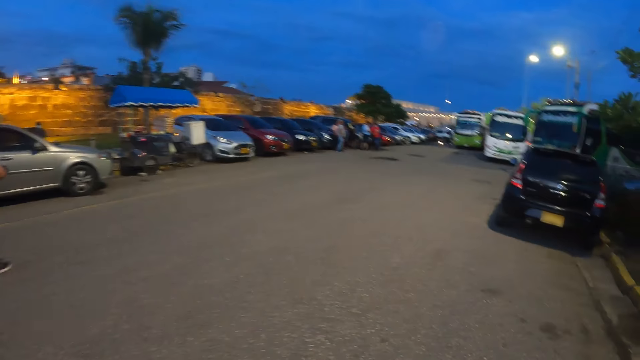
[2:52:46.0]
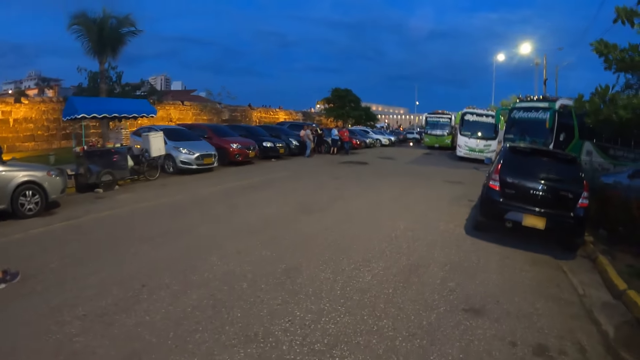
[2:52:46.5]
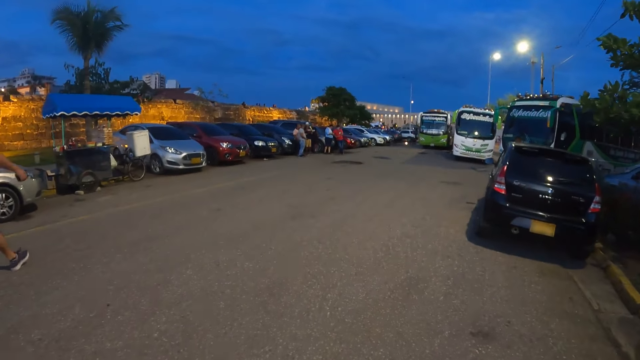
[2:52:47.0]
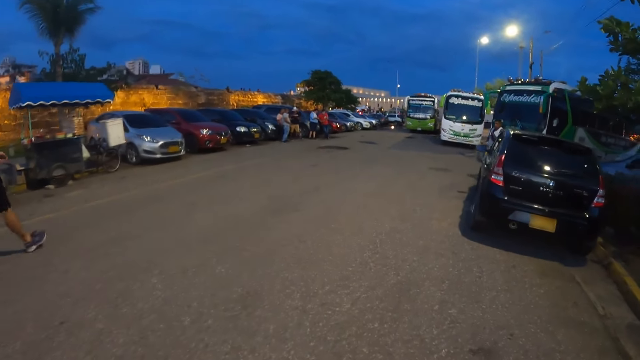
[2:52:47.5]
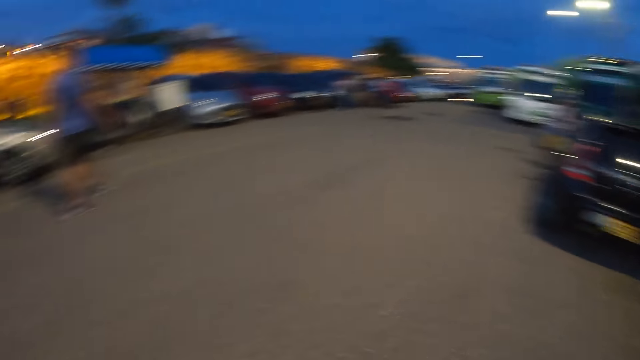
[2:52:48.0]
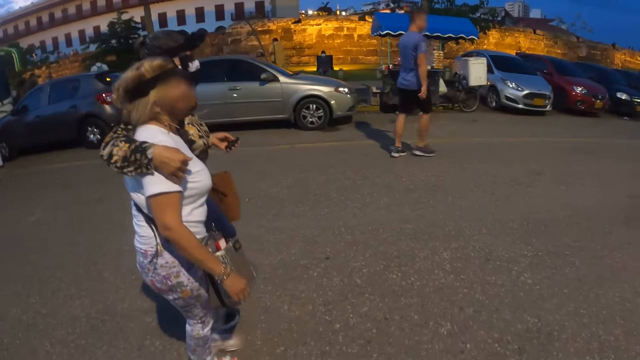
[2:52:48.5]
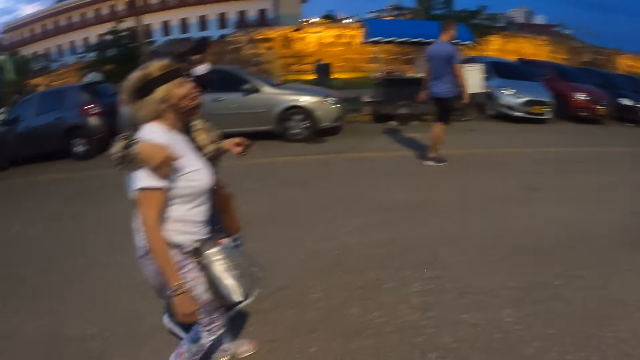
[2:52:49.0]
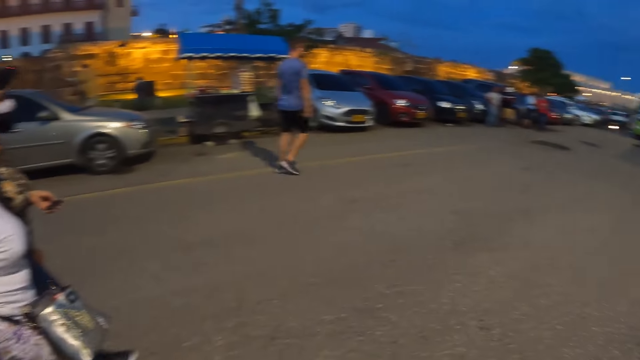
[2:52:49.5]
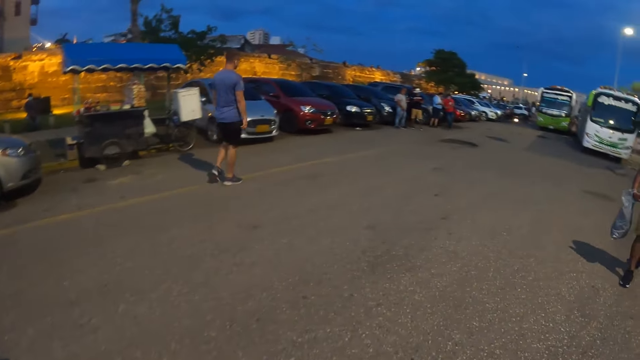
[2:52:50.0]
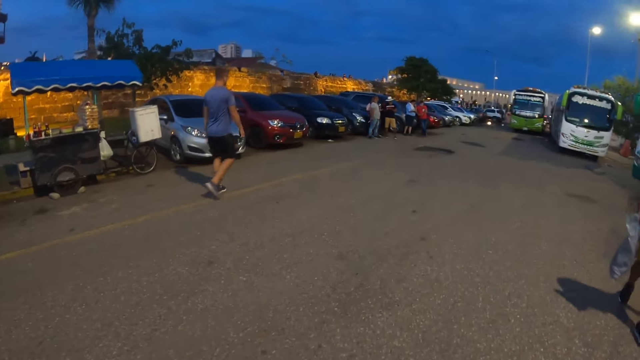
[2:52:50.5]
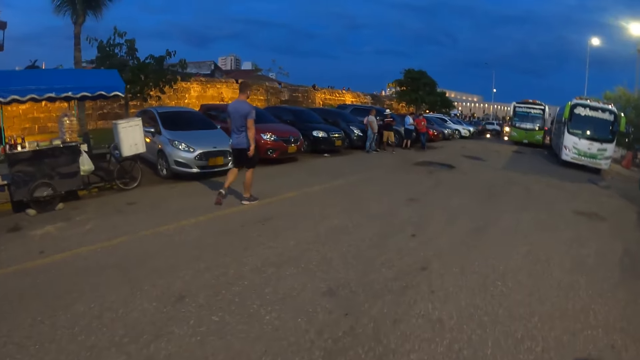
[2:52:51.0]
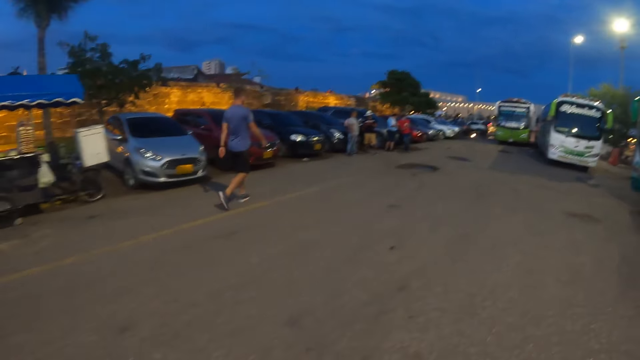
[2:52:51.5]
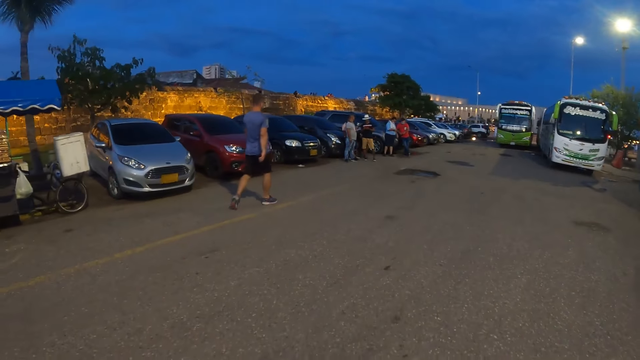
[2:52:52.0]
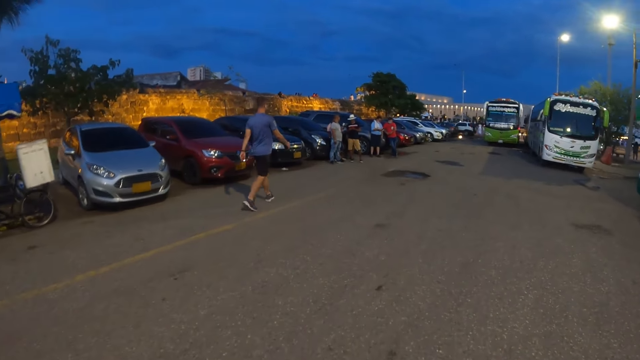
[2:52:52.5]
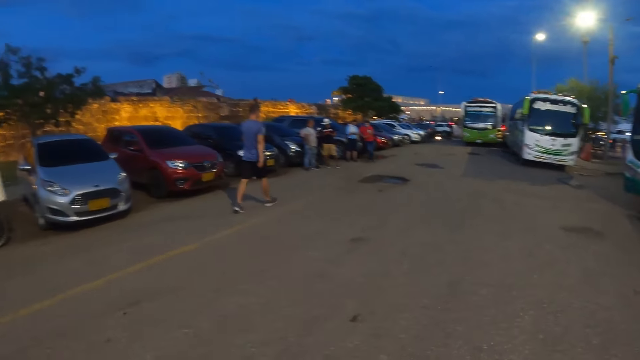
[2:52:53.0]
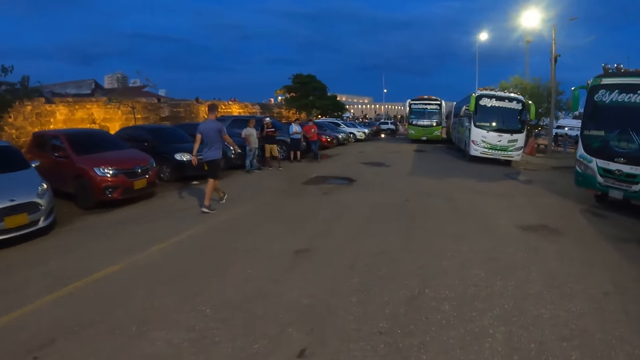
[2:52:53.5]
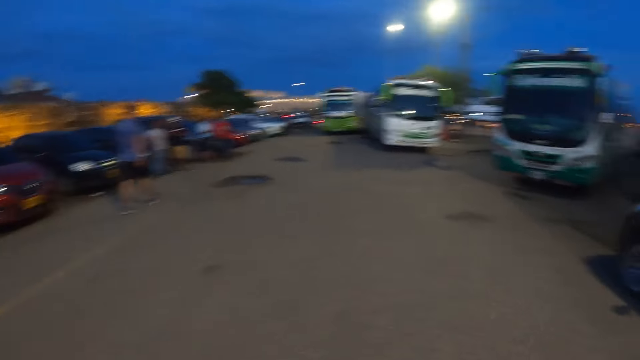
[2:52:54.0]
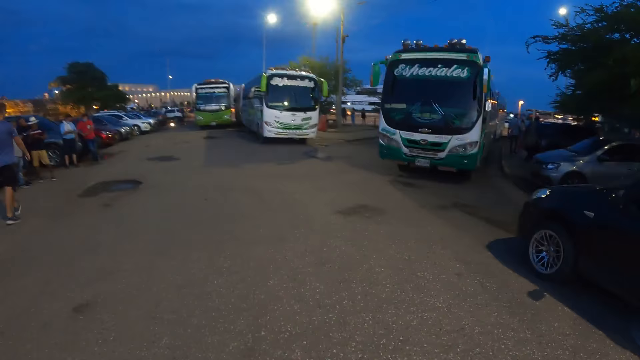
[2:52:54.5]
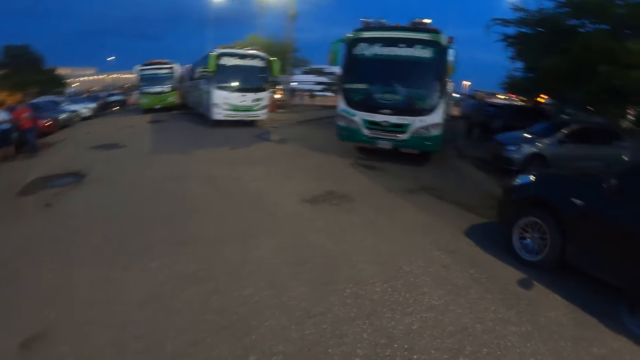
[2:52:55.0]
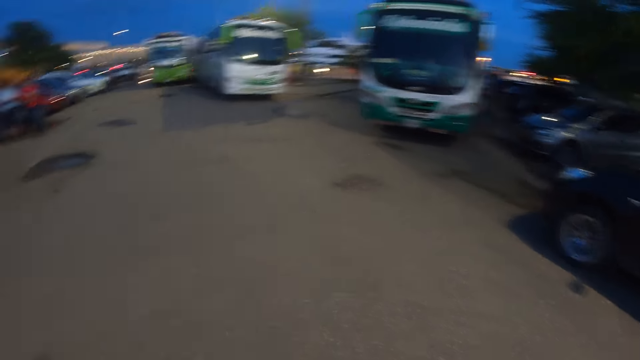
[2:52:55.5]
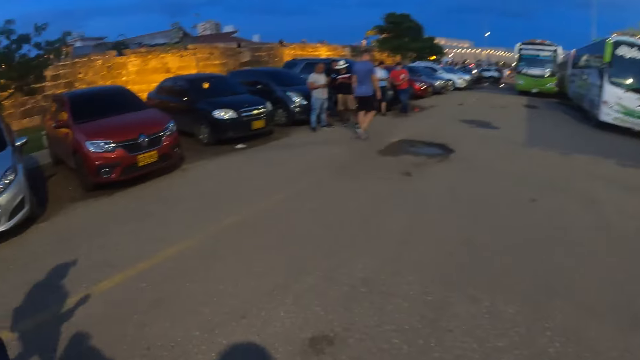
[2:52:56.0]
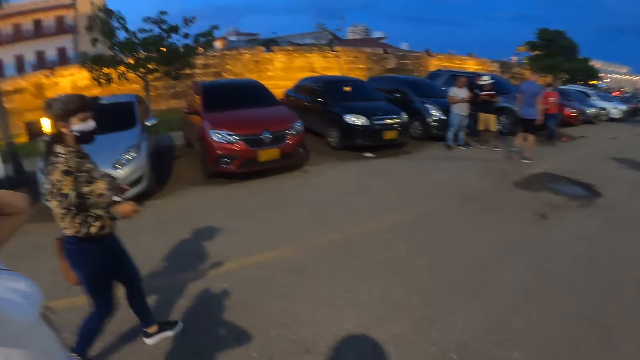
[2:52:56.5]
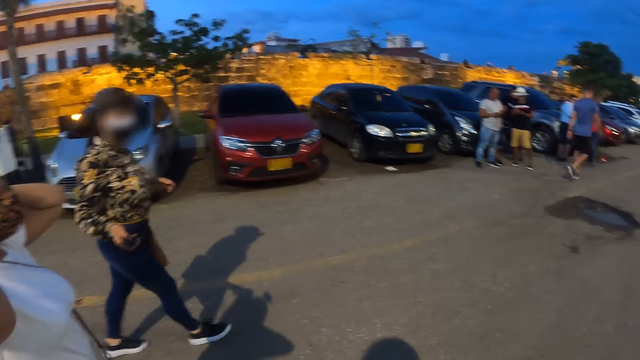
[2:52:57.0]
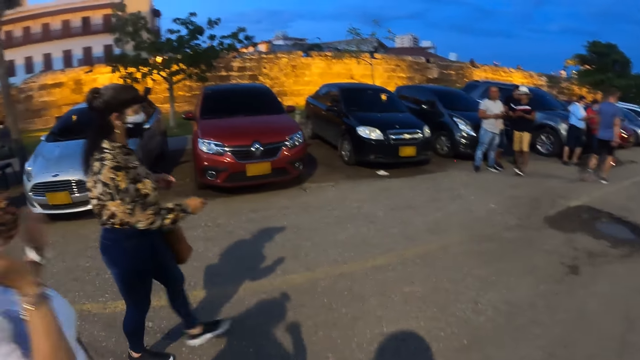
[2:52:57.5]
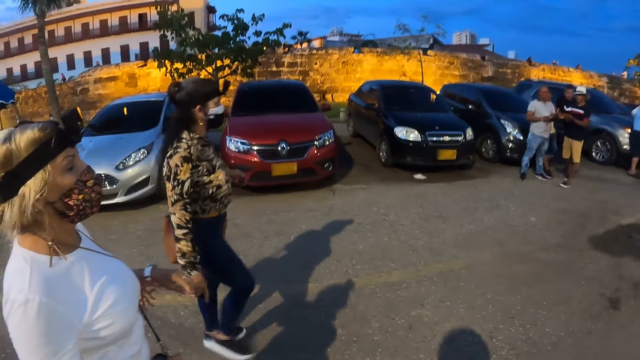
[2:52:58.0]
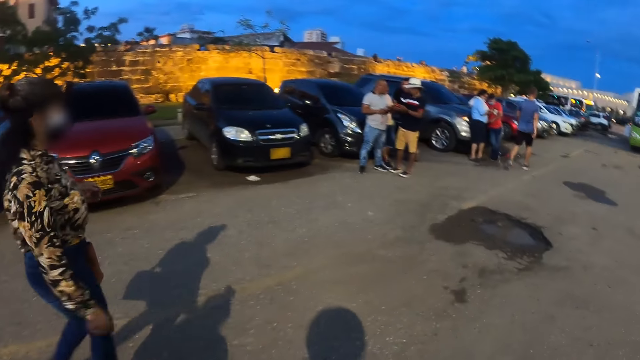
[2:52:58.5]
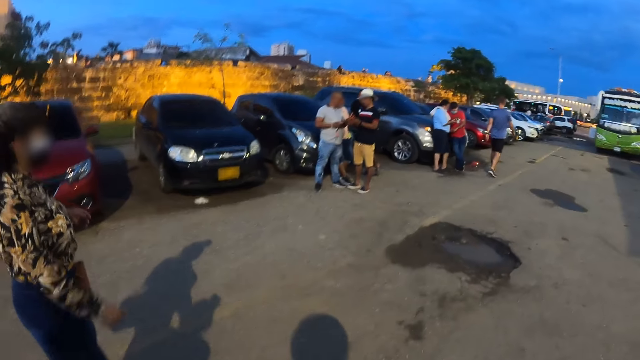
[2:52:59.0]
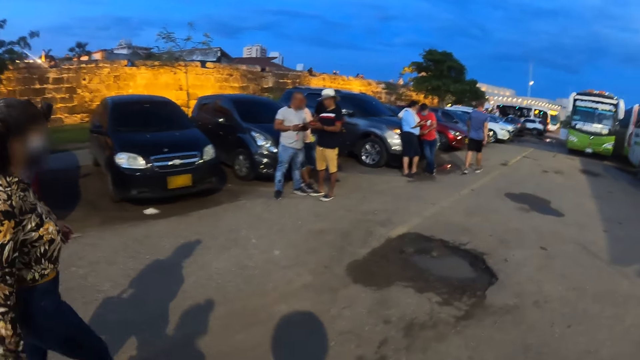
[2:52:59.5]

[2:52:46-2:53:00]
The camera wearer looks around. A person holds another person. The camera wearer walks on the road. They look around. They look around again. They walk on the road.

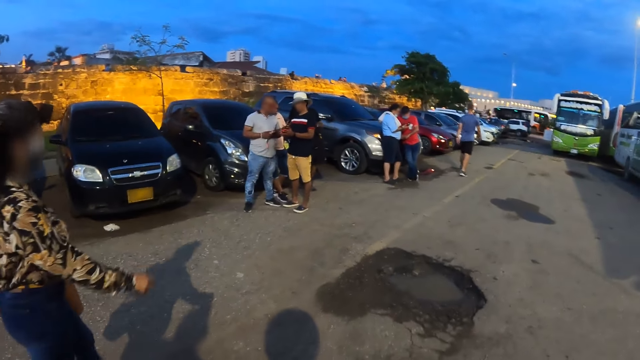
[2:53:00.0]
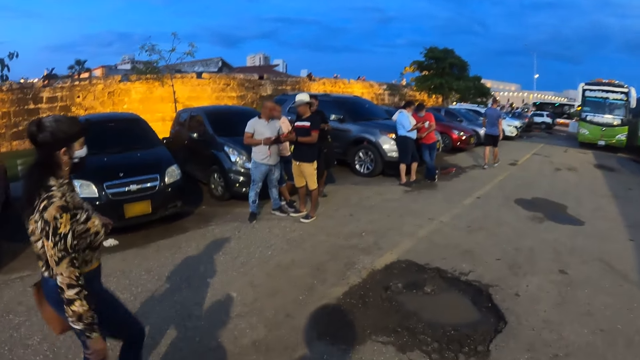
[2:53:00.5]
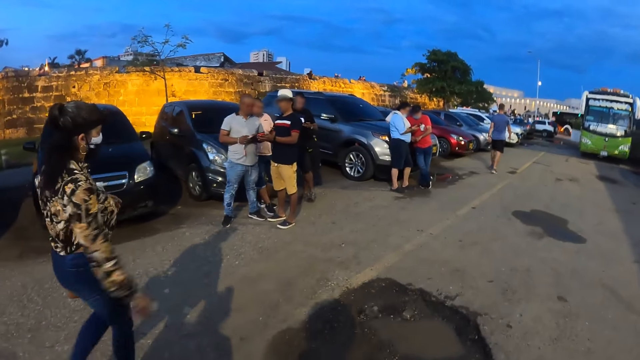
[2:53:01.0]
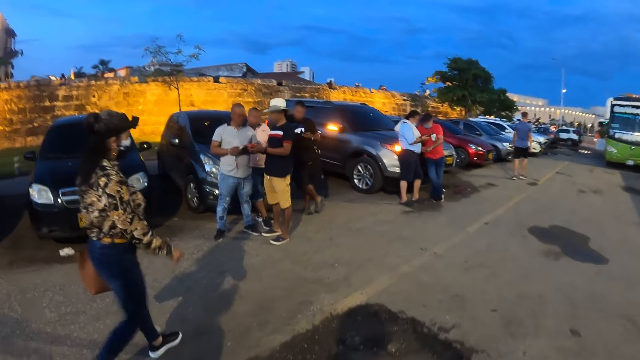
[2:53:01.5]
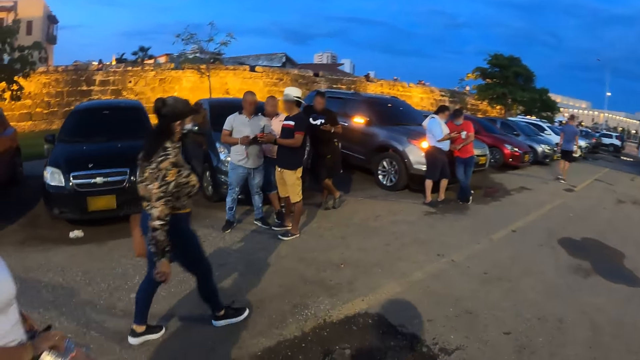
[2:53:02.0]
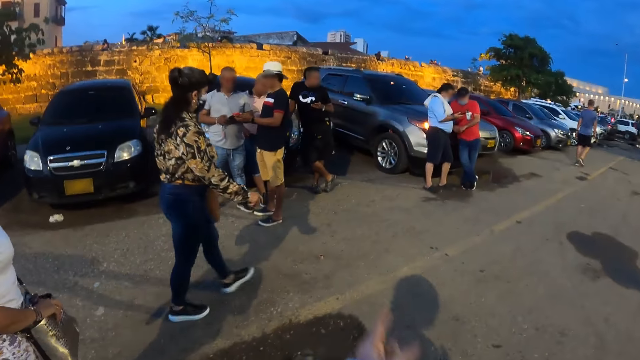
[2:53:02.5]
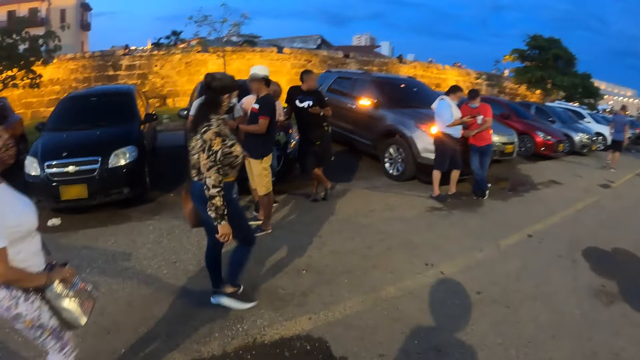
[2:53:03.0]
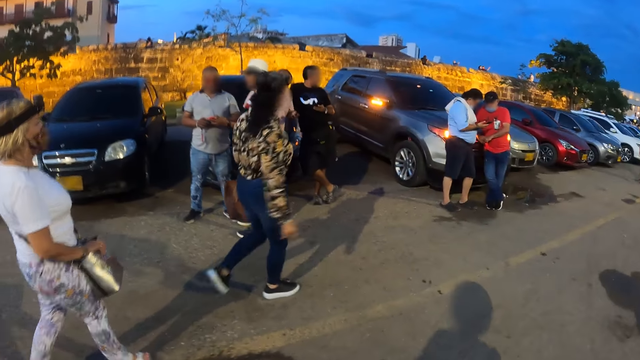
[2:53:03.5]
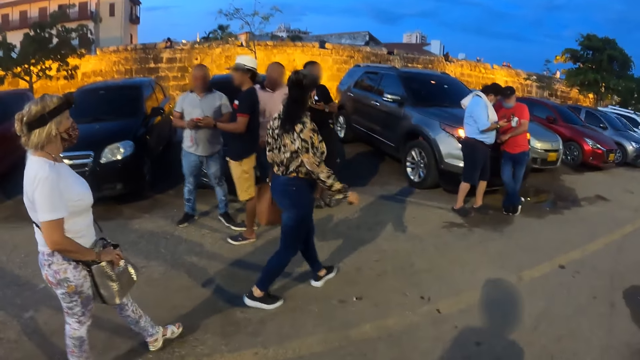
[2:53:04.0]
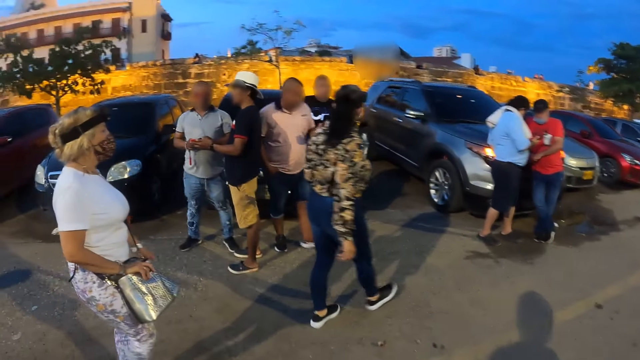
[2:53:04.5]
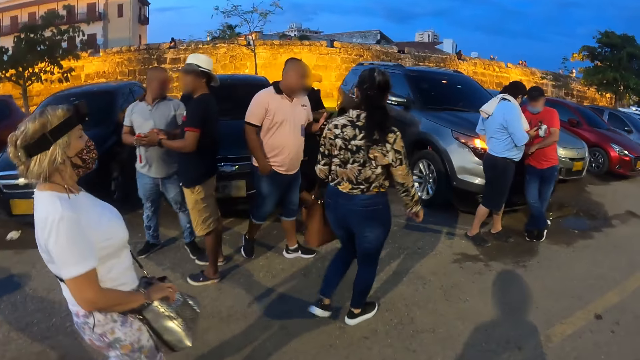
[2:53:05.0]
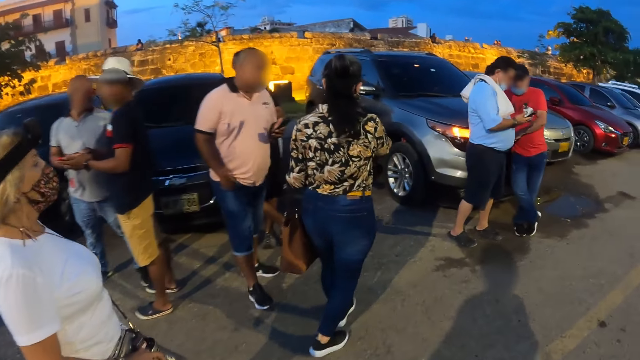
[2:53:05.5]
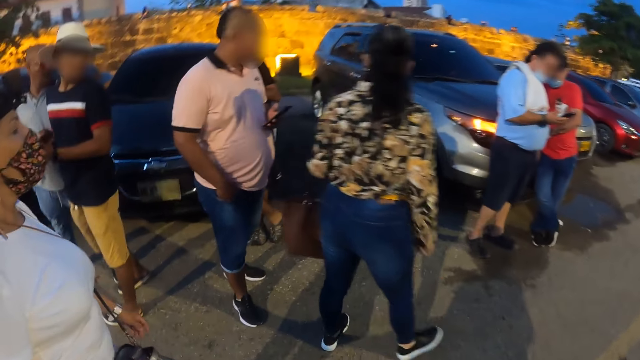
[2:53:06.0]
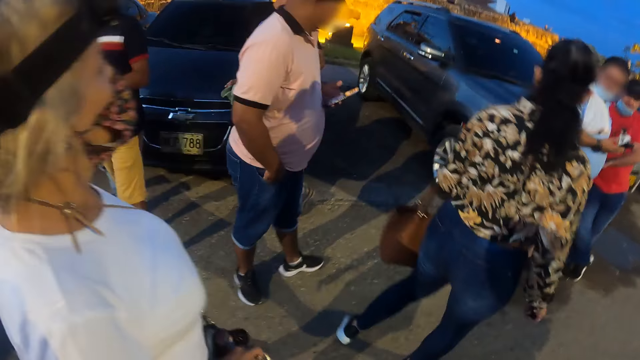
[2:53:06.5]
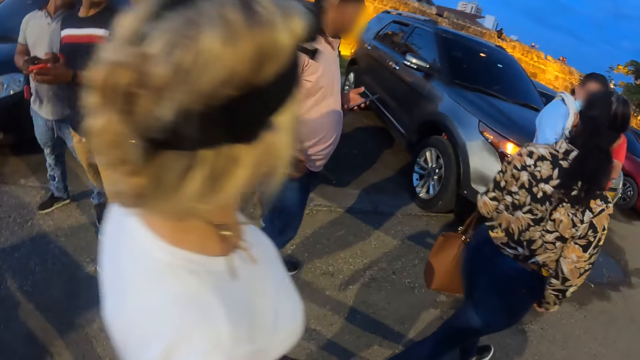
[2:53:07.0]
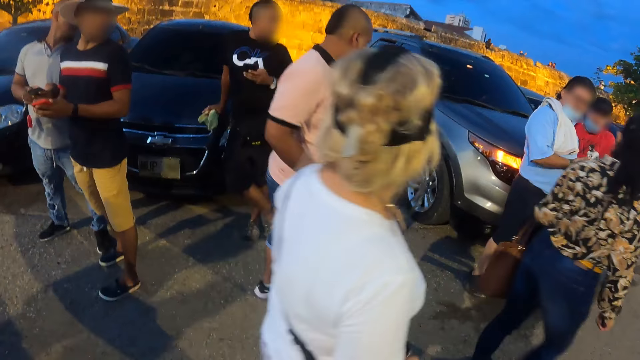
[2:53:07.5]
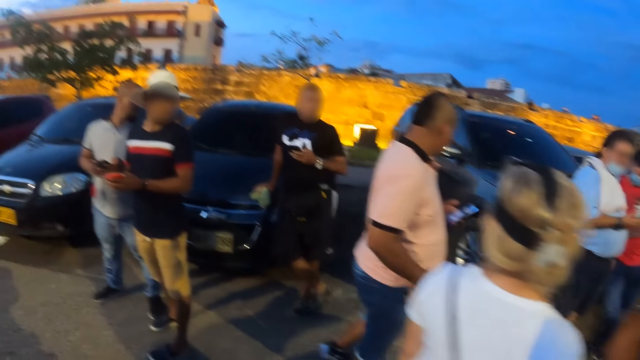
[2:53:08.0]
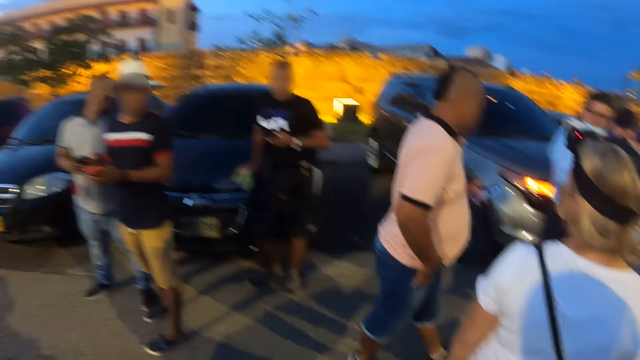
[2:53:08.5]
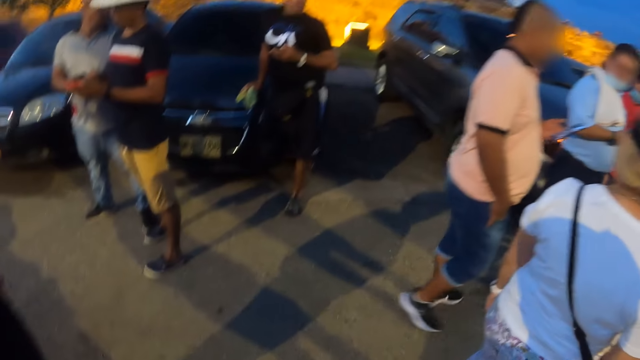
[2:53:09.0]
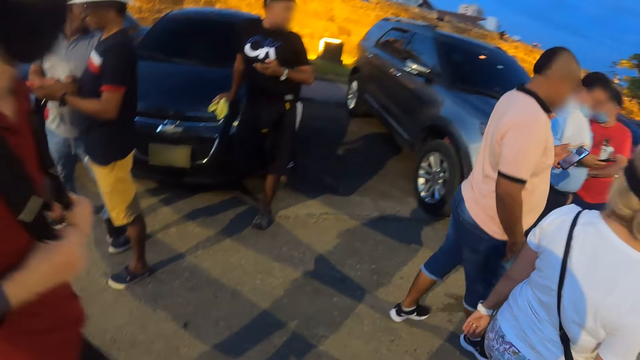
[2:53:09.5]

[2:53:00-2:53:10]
A person walks on the road. Another person walks on the road. The camera wearer walks on the road. The first person interacts with a third person. The camera wearer looks around.
